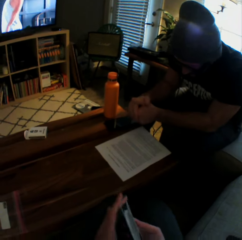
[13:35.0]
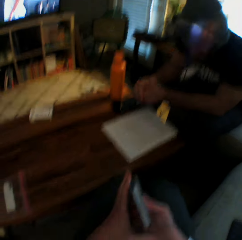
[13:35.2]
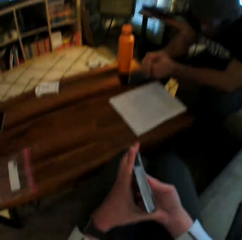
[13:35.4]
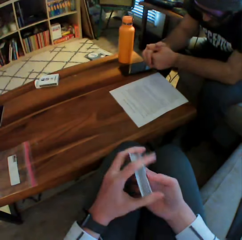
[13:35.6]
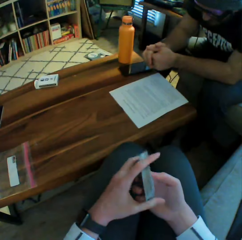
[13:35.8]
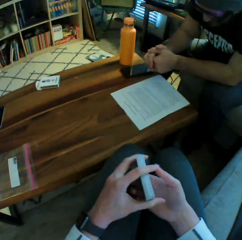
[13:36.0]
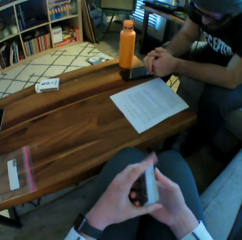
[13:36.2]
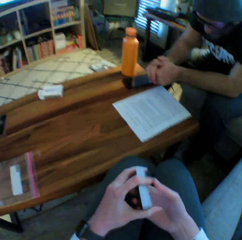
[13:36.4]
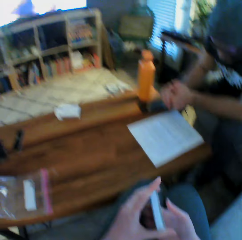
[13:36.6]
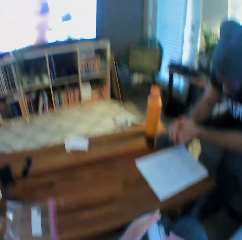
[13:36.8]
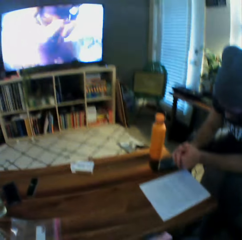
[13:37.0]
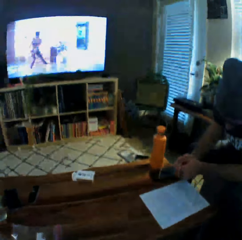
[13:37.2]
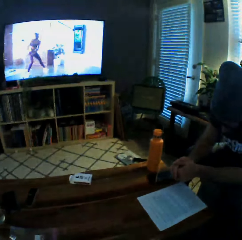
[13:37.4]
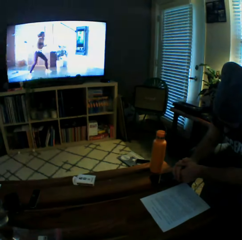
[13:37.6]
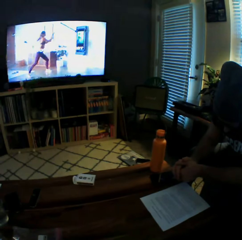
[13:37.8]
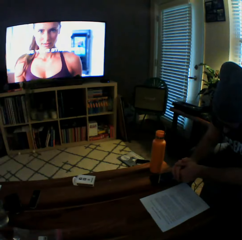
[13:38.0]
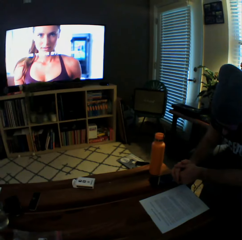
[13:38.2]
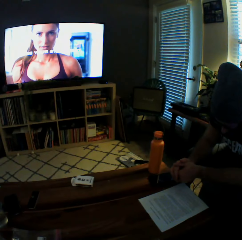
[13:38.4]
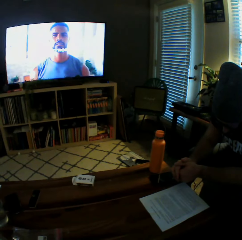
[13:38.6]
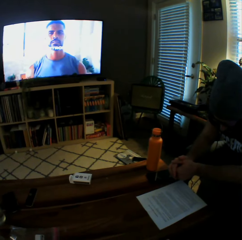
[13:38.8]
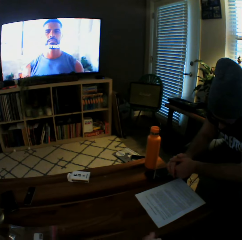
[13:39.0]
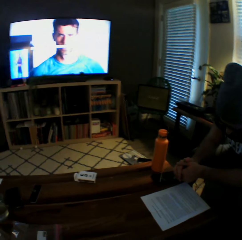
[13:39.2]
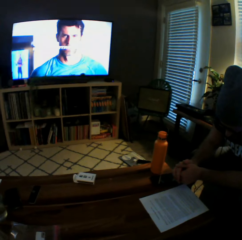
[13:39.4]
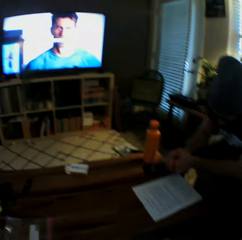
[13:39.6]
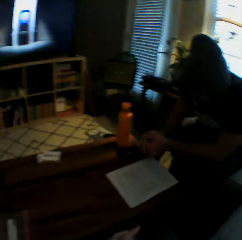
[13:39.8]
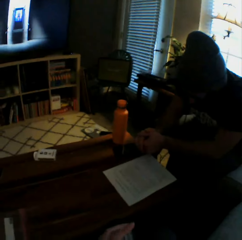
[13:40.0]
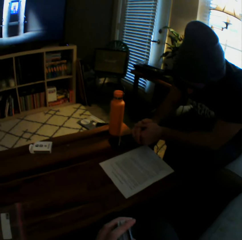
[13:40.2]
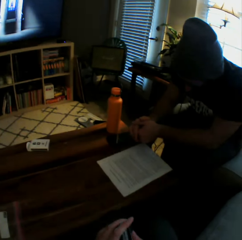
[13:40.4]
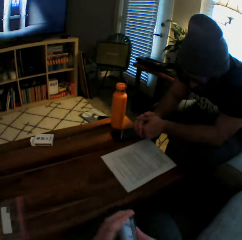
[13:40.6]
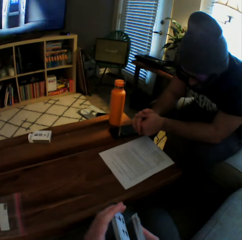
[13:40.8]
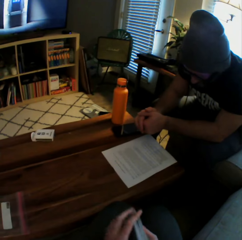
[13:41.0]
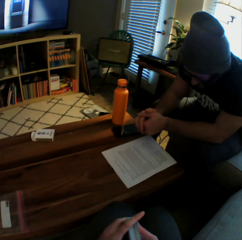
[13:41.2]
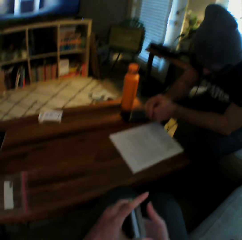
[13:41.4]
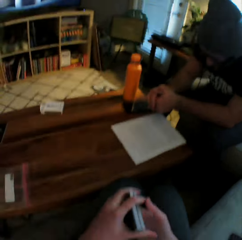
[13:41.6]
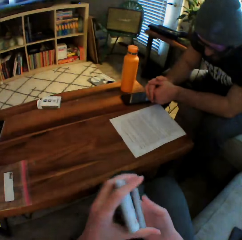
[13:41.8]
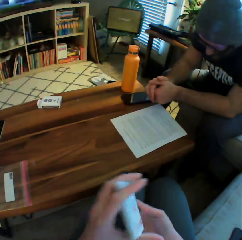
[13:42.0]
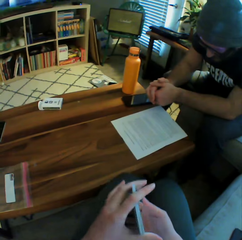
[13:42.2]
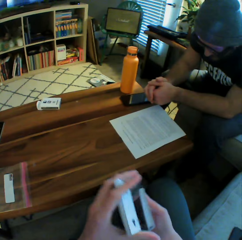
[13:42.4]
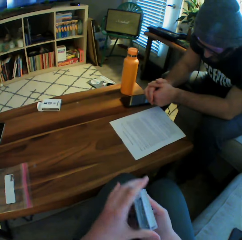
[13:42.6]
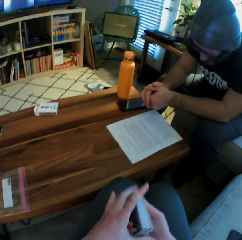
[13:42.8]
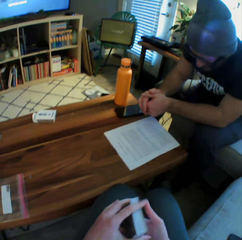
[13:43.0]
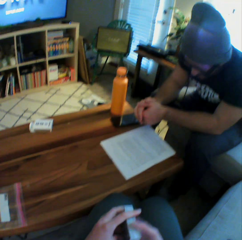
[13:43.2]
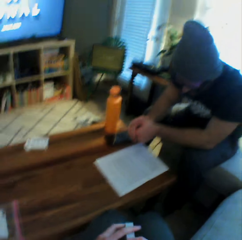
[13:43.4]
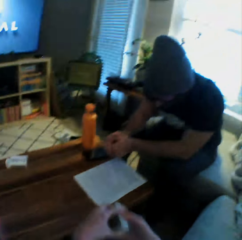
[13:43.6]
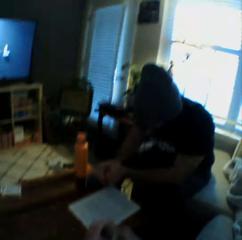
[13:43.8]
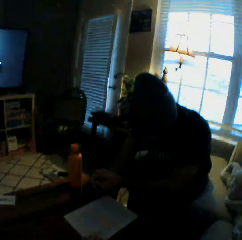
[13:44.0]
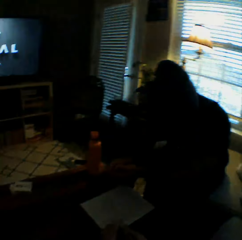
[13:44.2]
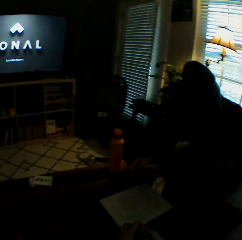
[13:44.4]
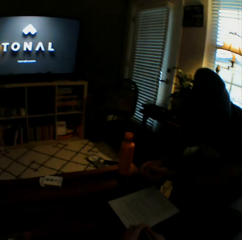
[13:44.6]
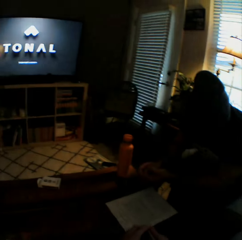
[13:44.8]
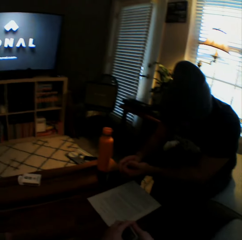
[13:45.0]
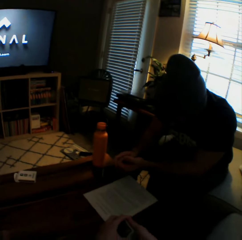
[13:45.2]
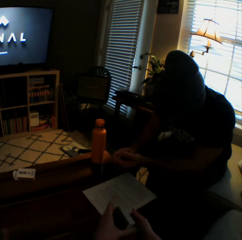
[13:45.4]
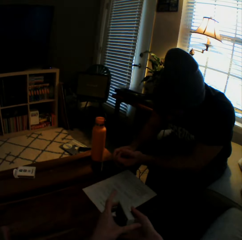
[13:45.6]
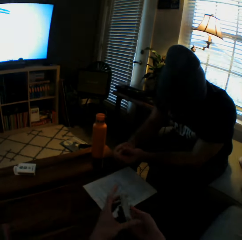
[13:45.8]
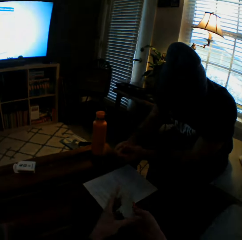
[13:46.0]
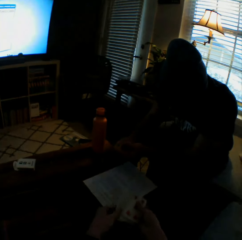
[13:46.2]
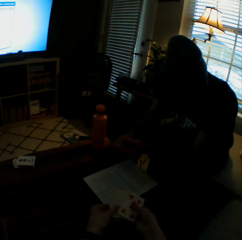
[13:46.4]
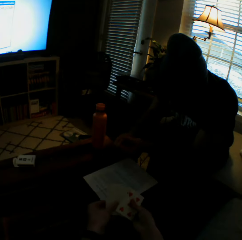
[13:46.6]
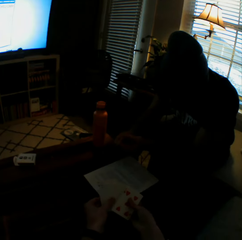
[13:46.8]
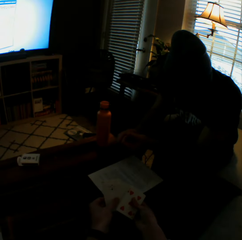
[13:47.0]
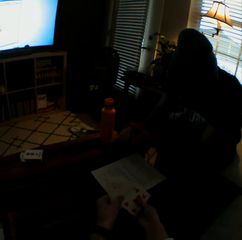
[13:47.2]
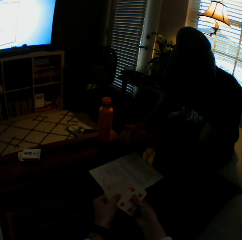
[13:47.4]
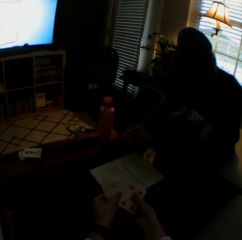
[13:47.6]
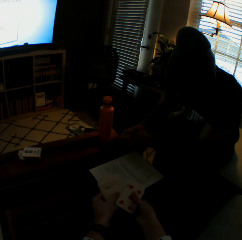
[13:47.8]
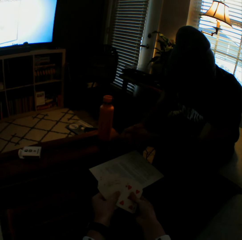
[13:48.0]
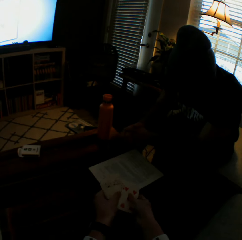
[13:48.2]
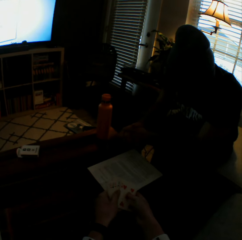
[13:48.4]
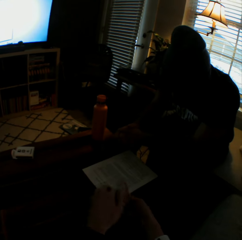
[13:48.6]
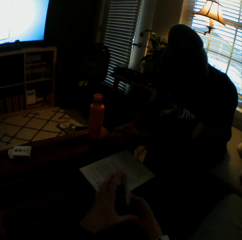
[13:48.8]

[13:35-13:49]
The camera wearer watches television. They interact with the man. They interact with the man again.

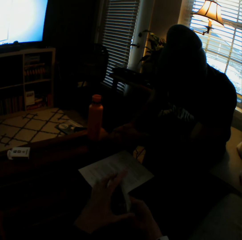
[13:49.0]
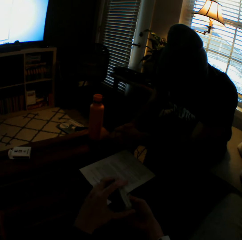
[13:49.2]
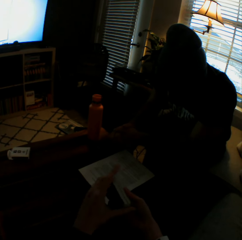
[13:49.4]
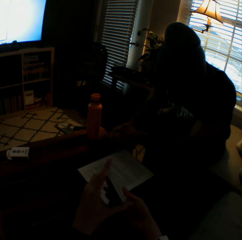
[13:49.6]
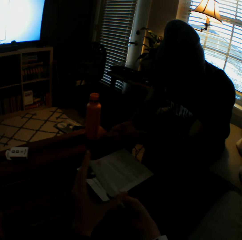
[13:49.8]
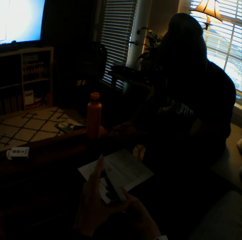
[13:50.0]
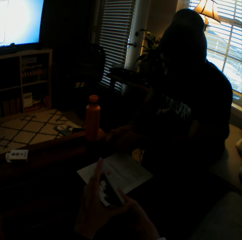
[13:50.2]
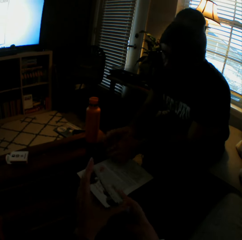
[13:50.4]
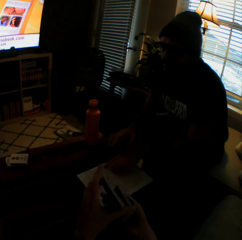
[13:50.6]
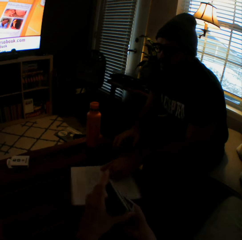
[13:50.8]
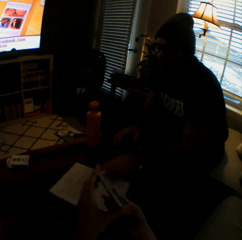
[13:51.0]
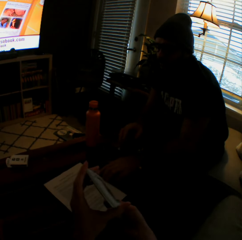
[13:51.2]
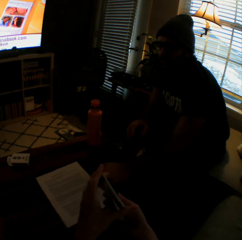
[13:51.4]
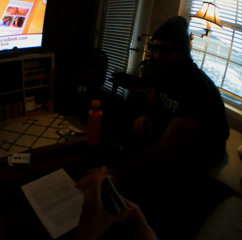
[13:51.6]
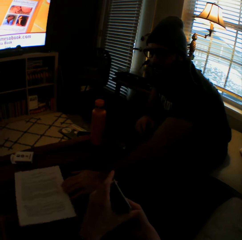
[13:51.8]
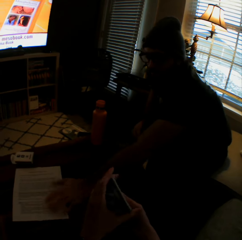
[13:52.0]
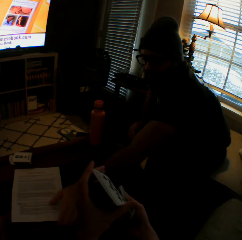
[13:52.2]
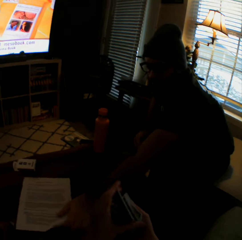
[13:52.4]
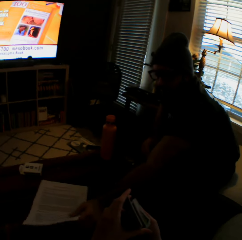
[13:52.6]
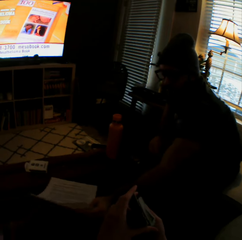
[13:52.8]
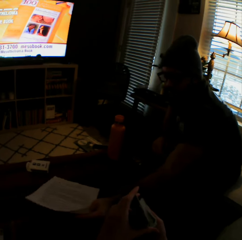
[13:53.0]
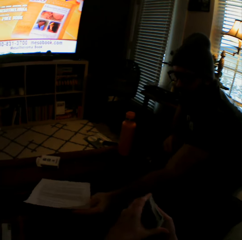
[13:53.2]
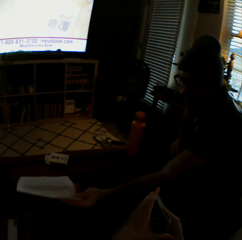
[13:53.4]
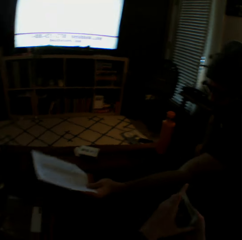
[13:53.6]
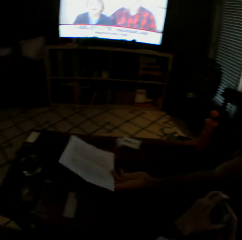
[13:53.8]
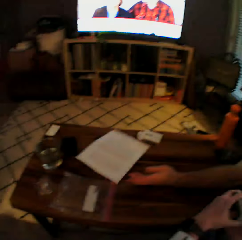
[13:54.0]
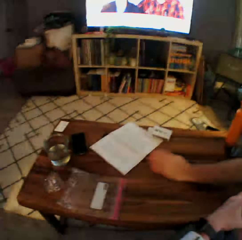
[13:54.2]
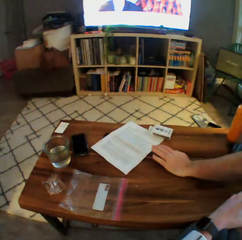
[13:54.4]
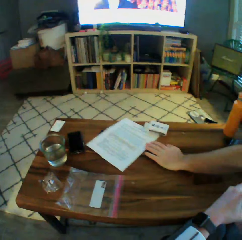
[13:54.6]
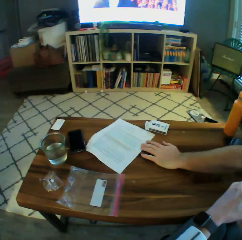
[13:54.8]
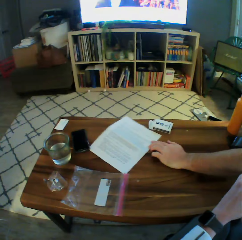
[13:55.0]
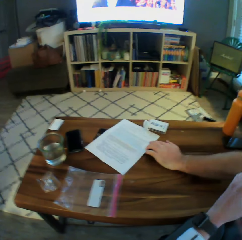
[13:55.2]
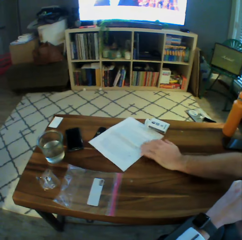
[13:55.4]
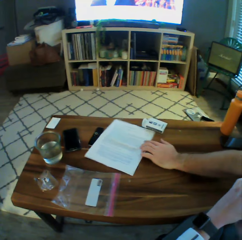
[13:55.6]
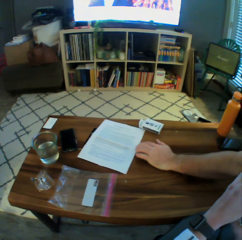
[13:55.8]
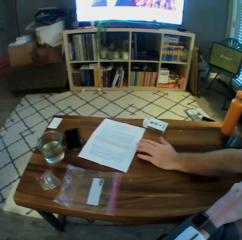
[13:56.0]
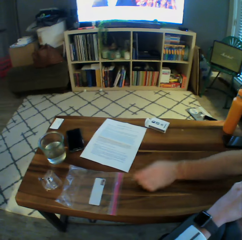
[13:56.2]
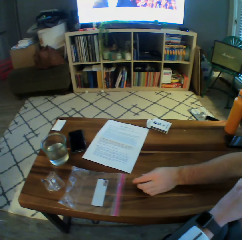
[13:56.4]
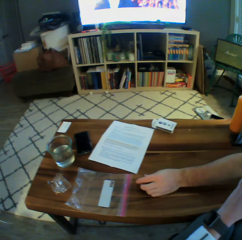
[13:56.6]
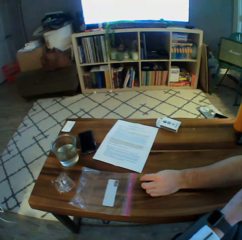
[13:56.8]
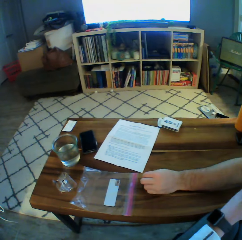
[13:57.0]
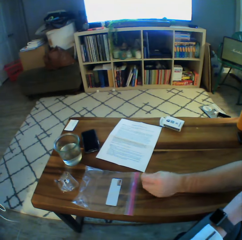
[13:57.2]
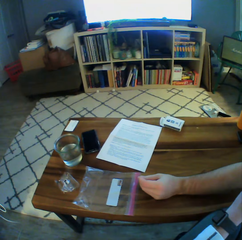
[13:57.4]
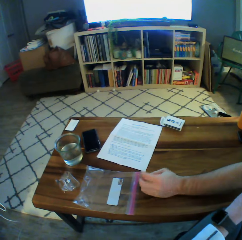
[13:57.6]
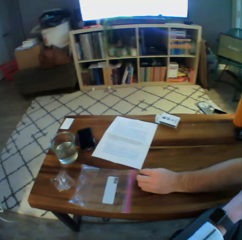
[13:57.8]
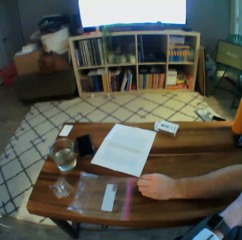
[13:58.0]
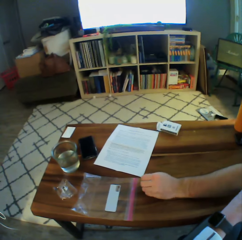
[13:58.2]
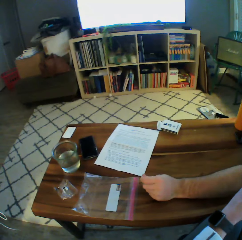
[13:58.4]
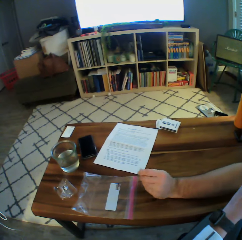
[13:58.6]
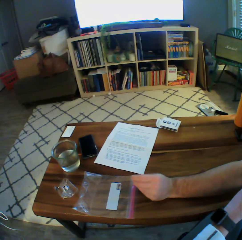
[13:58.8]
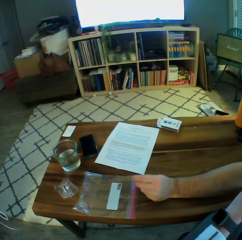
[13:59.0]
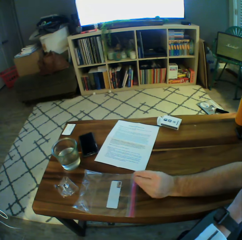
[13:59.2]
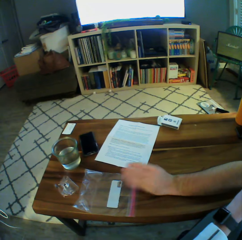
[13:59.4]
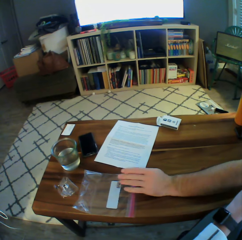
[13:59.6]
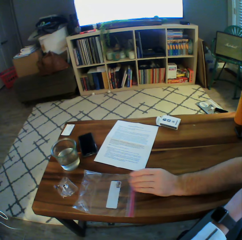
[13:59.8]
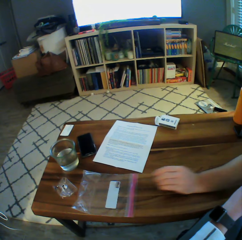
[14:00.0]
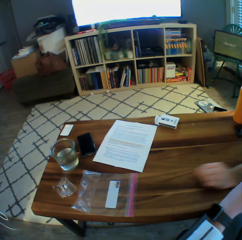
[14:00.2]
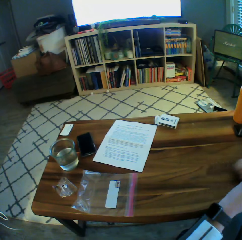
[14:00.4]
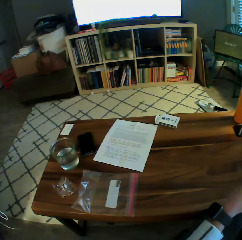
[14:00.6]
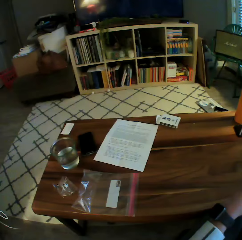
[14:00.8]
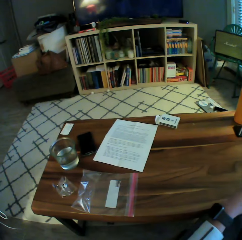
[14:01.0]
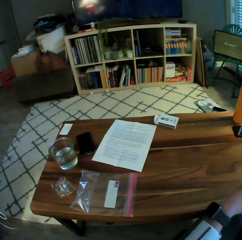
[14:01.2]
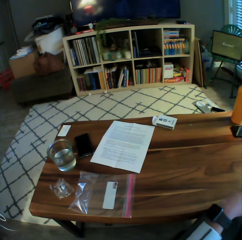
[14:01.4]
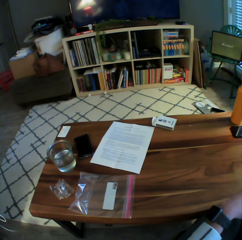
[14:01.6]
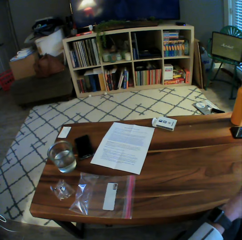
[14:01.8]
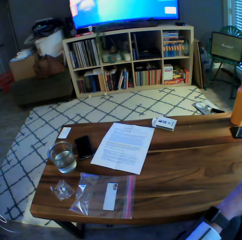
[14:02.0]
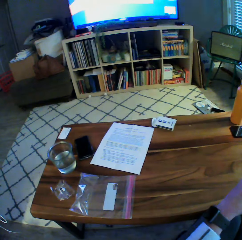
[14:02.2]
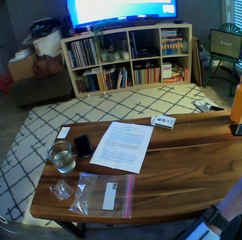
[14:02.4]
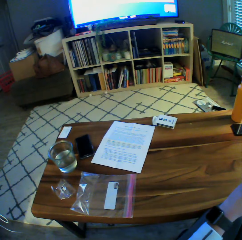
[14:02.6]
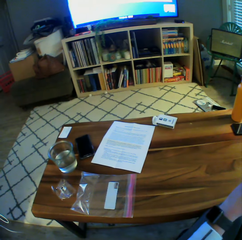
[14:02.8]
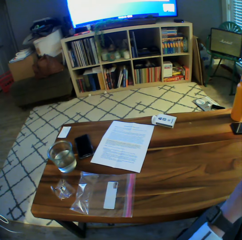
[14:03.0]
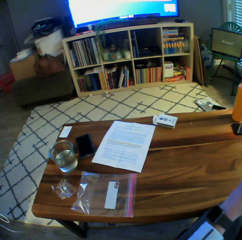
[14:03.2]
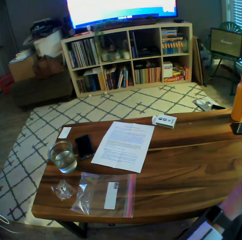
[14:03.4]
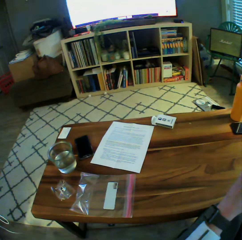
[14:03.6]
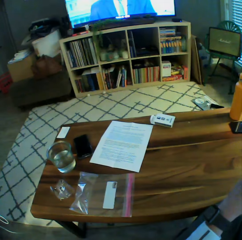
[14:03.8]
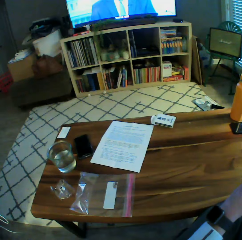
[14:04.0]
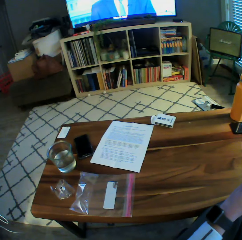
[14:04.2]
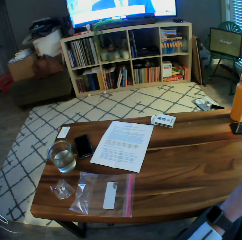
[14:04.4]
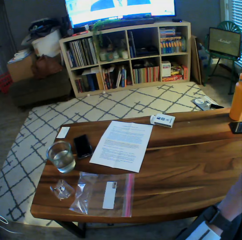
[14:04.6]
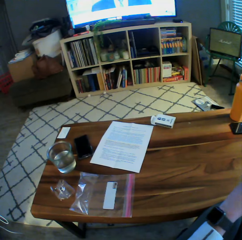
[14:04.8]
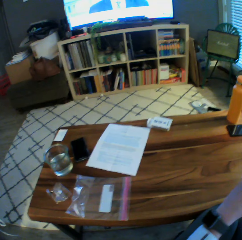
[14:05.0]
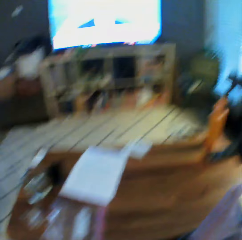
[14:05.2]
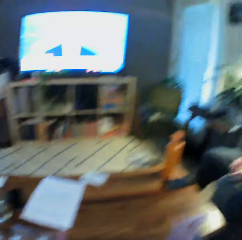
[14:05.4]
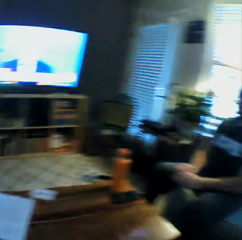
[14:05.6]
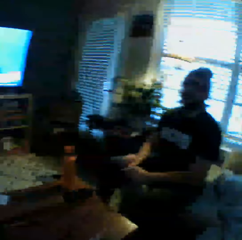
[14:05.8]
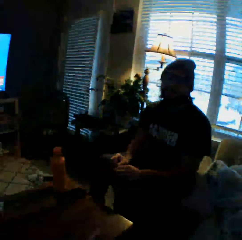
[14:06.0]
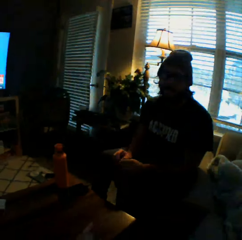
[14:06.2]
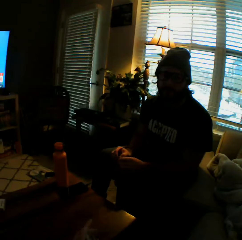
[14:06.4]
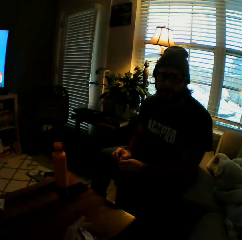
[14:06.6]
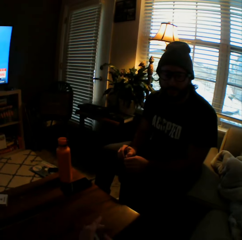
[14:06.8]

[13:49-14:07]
A man slides the note paper across the table with his right hand. The man picks up a piece of paper from the table with his right hand. The man throws away the piece of paper. The man slides his right hand across the table. The camera wearer interacts with the man.
